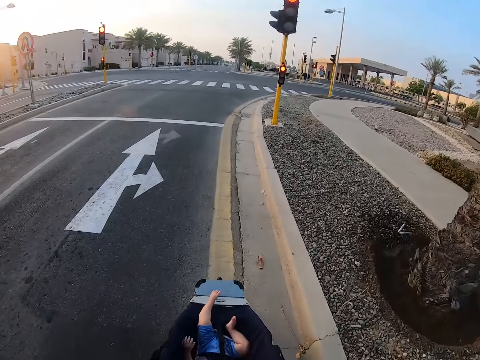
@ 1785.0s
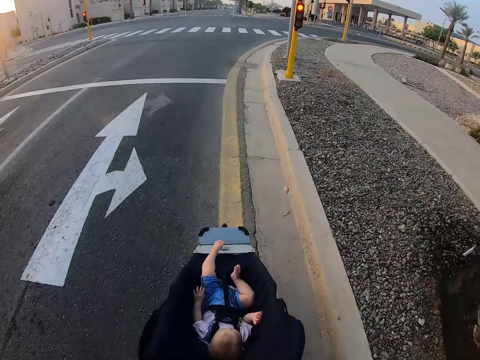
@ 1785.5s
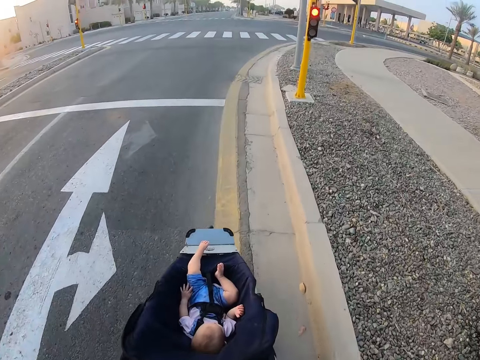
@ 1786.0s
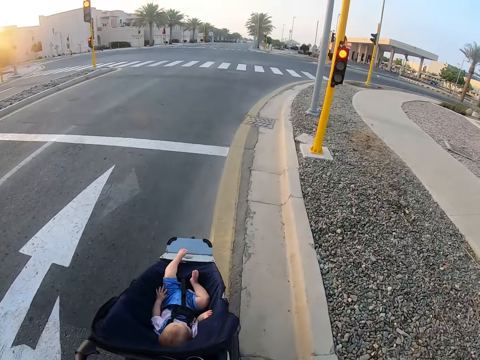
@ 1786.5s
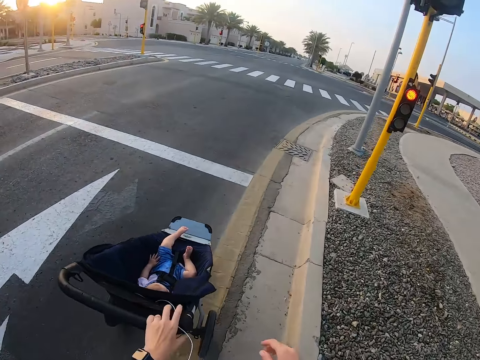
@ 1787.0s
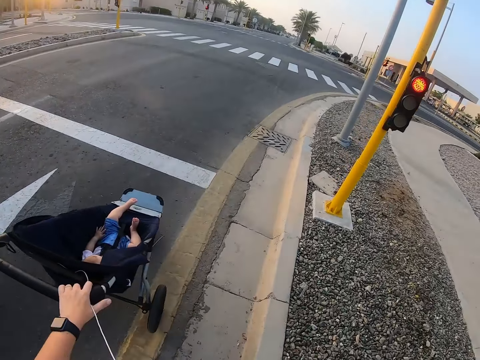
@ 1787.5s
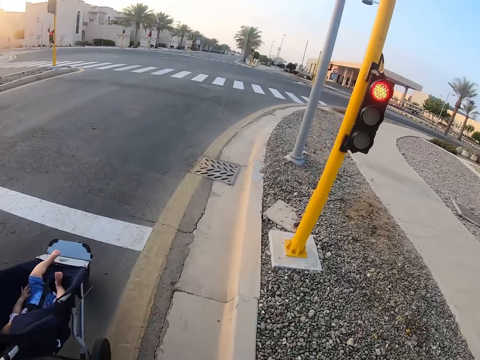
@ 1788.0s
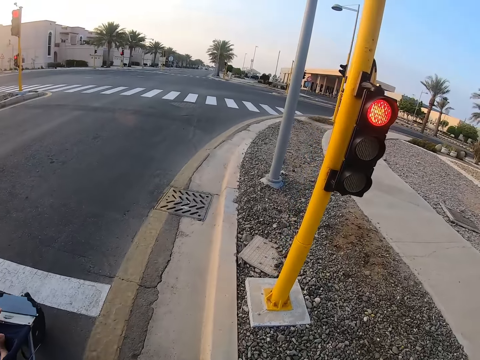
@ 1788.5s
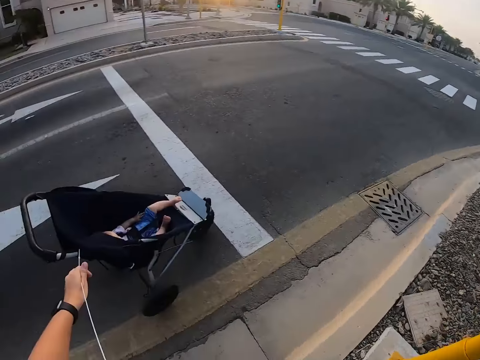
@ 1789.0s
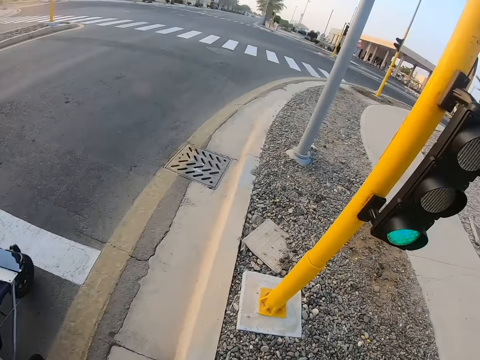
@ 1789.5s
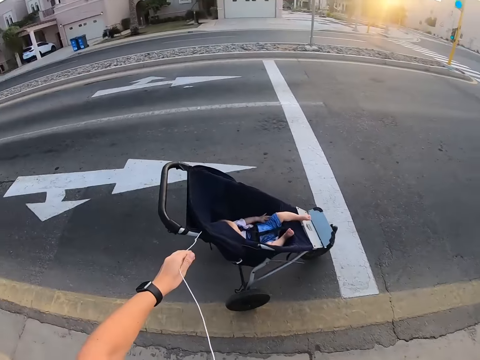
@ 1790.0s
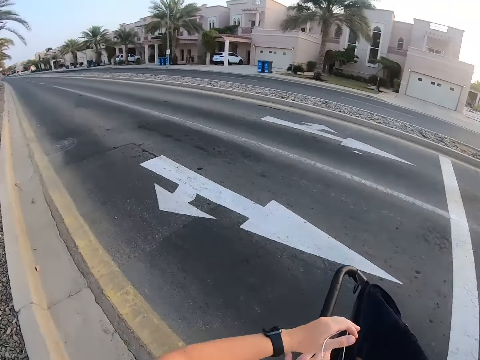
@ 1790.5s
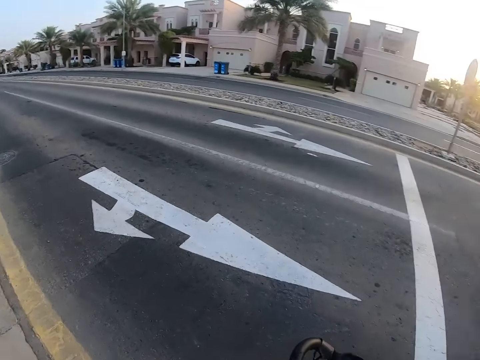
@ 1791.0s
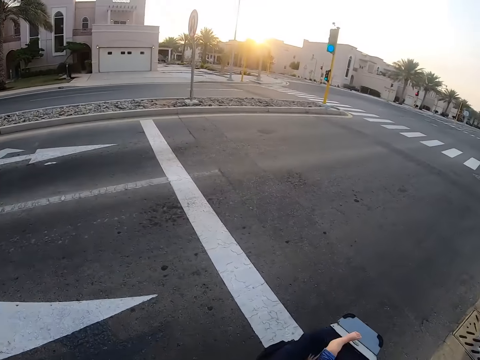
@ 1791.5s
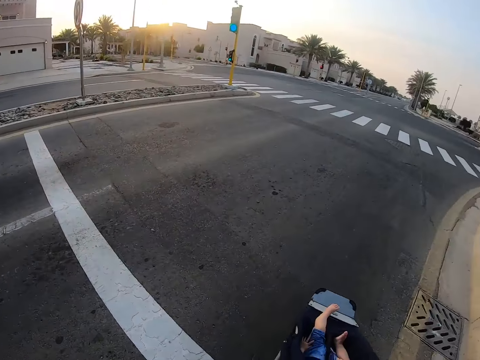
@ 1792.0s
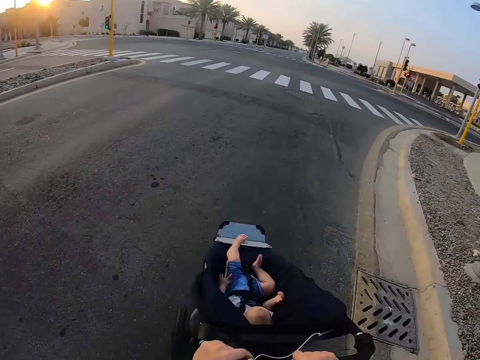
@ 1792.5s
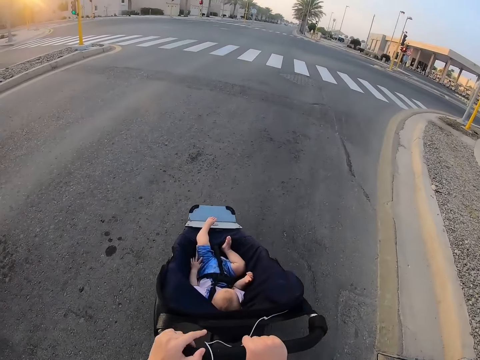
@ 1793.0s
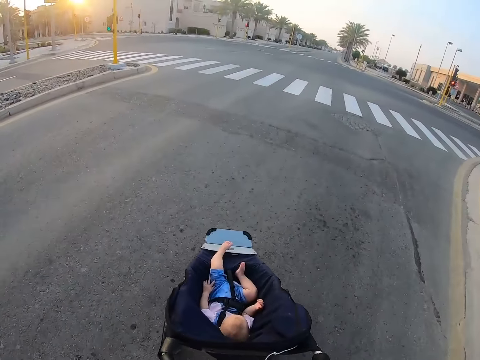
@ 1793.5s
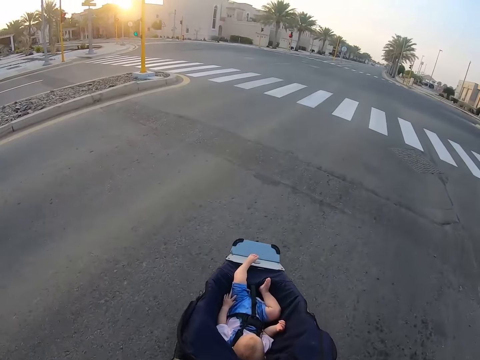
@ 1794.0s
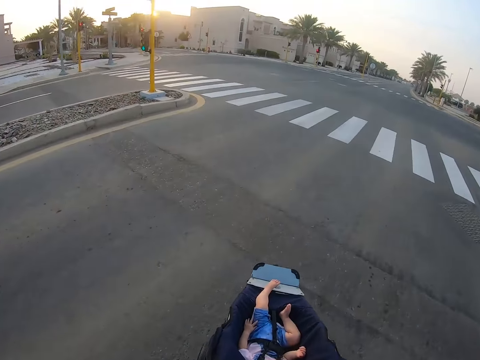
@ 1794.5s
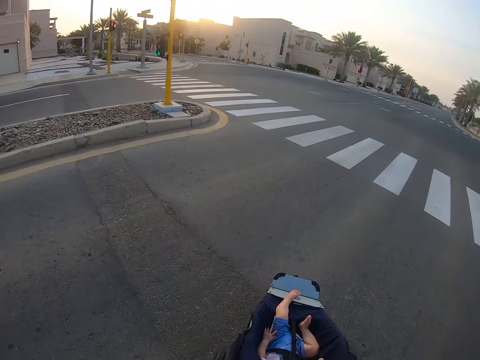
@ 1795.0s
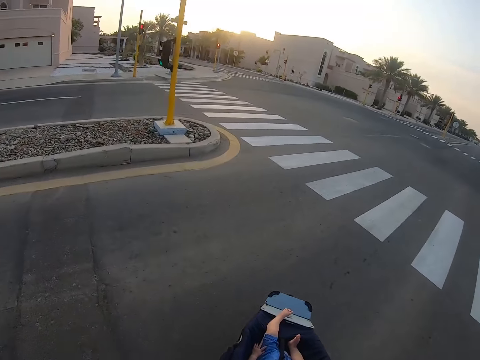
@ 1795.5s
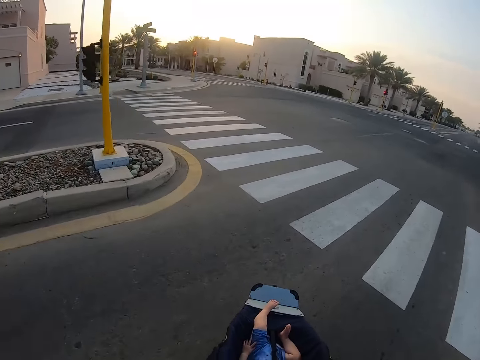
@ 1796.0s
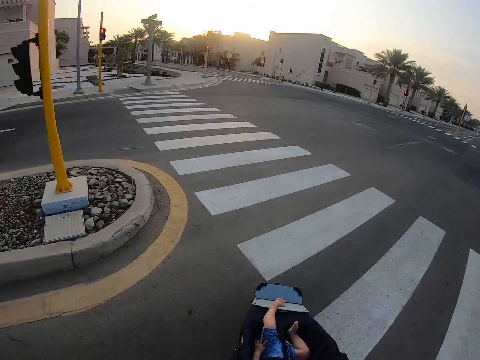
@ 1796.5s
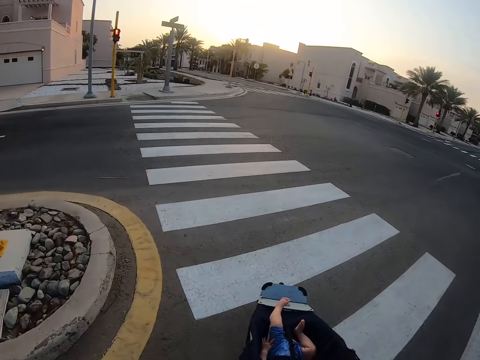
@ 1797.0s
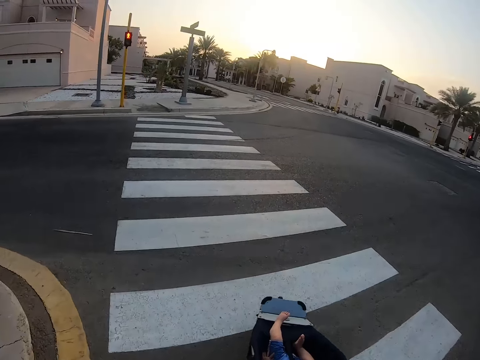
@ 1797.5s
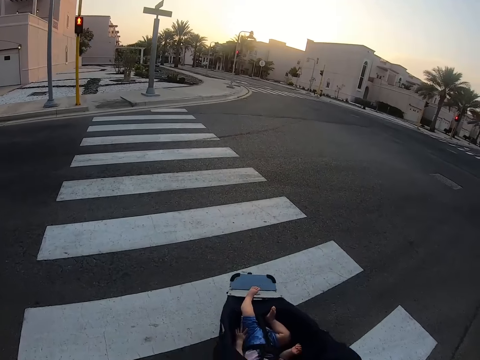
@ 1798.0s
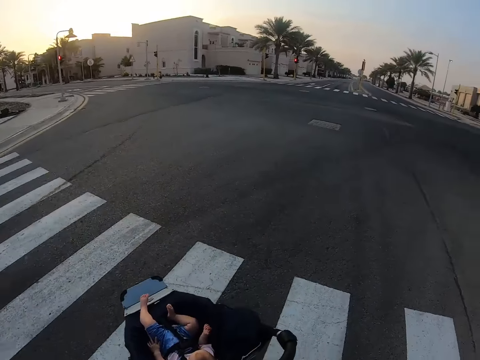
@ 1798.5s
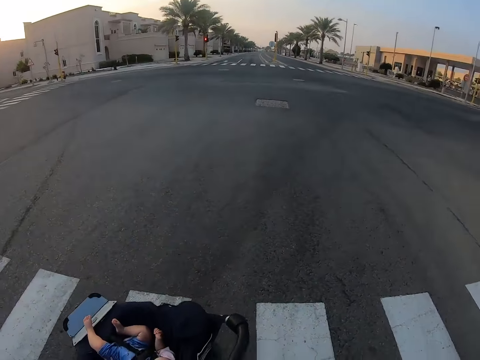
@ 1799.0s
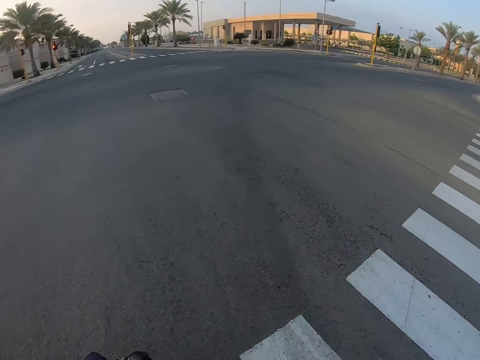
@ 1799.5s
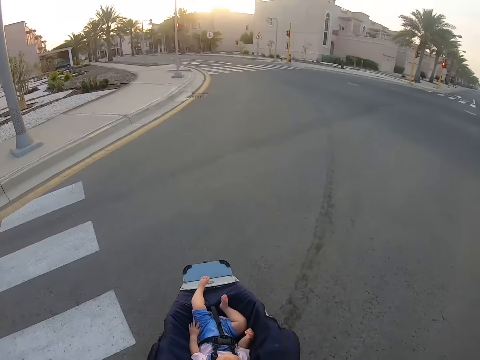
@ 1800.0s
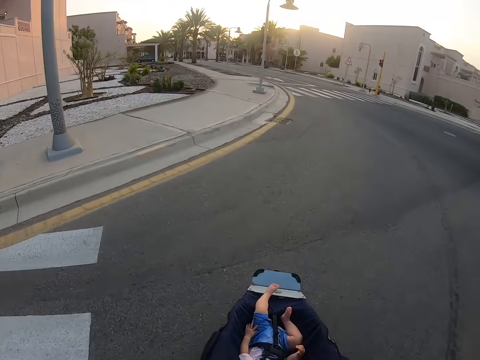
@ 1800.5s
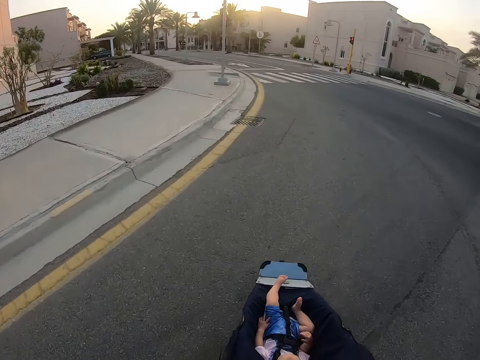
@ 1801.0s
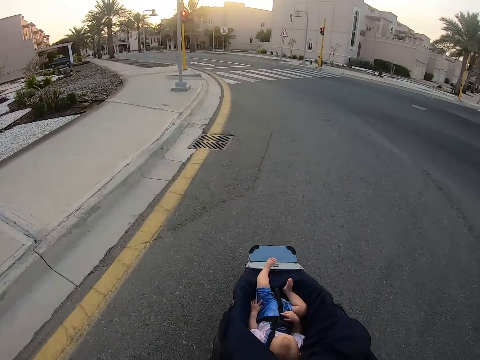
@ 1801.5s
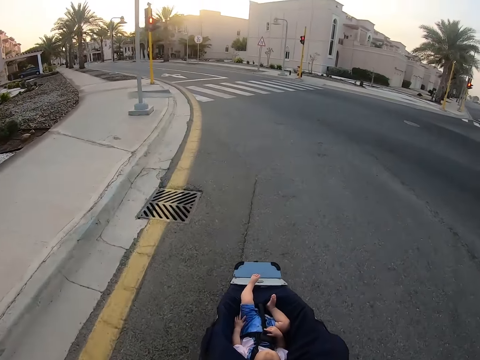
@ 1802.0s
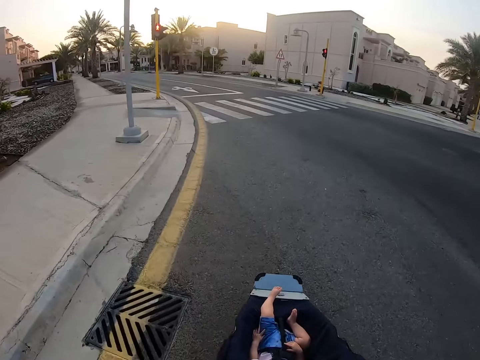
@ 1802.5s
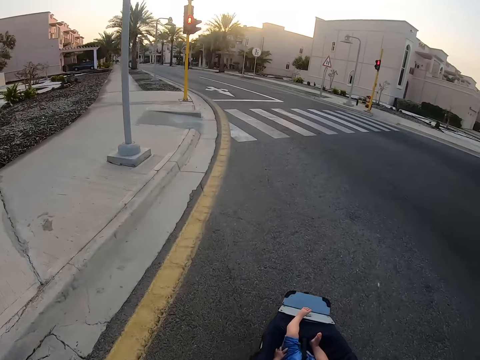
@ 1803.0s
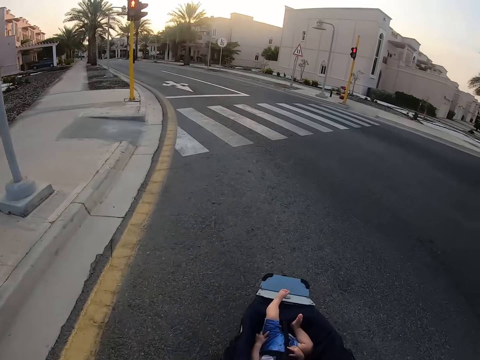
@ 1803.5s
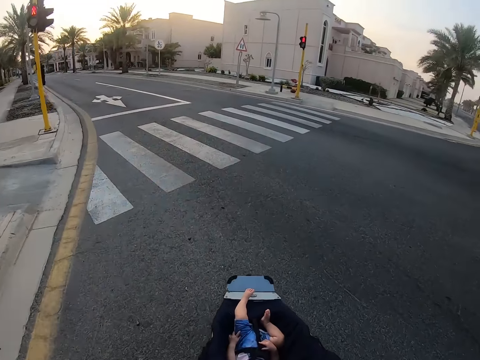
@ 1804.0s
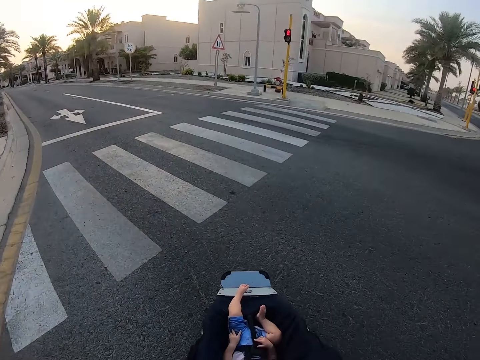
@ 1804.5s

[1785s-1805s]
The camera wearer moves a hand. They look at the traffic. They lift earphones. They push the stroller. They turn left. They remove a hand from the stroller. They look around.

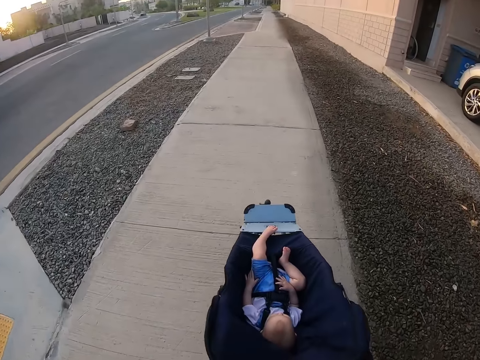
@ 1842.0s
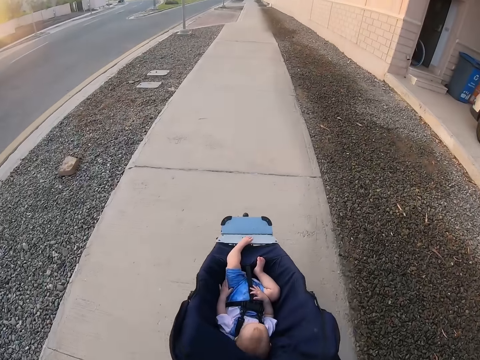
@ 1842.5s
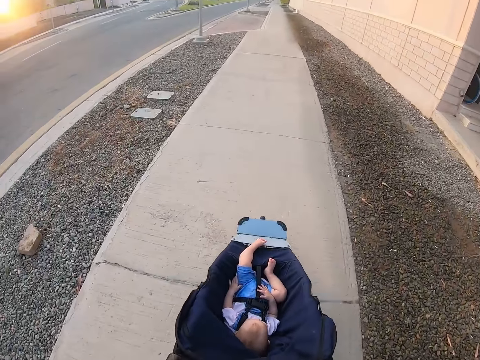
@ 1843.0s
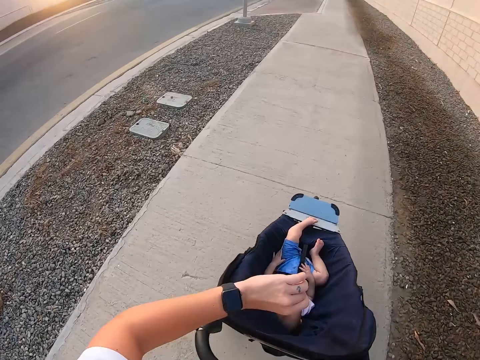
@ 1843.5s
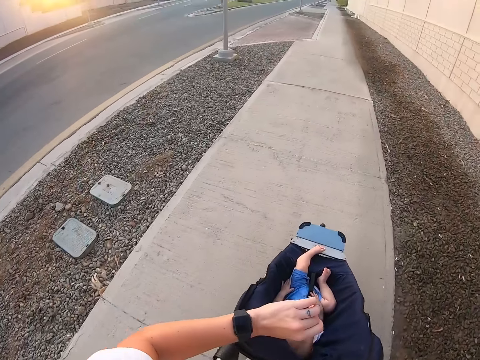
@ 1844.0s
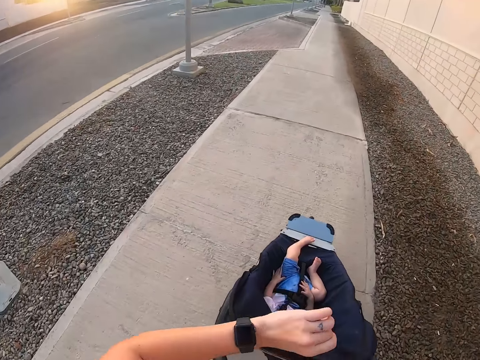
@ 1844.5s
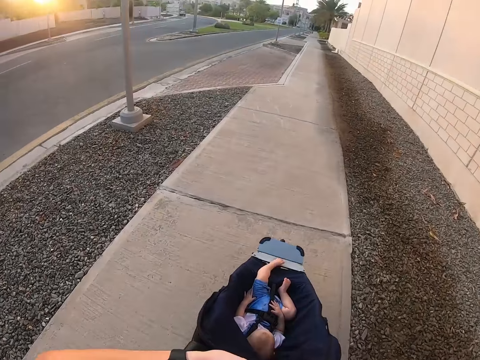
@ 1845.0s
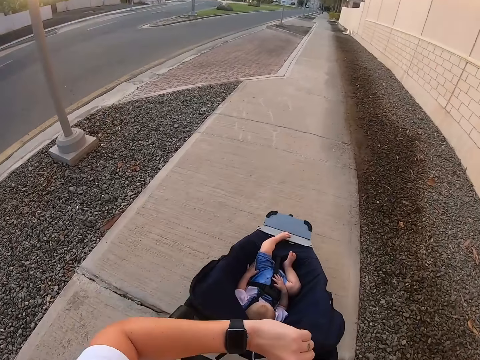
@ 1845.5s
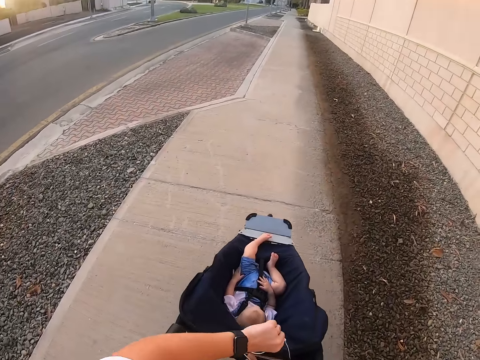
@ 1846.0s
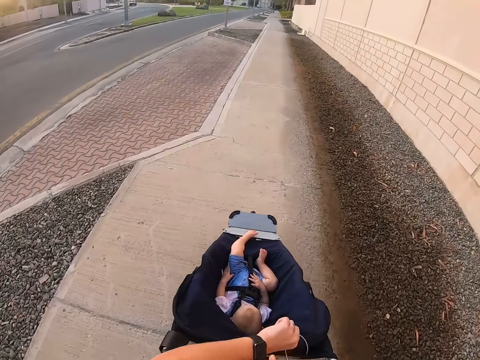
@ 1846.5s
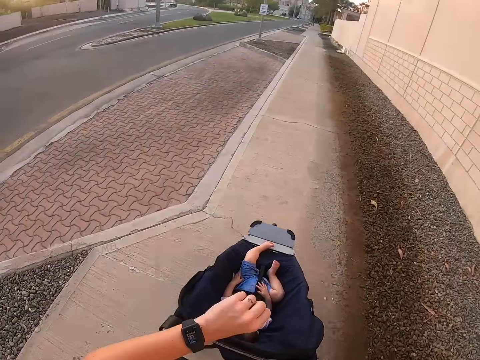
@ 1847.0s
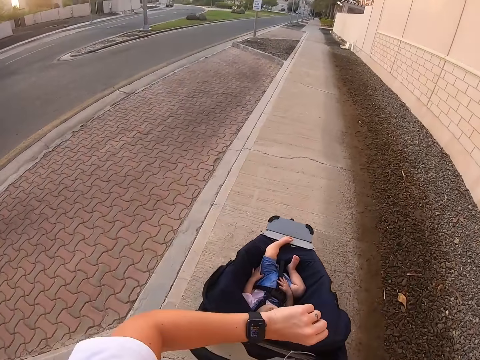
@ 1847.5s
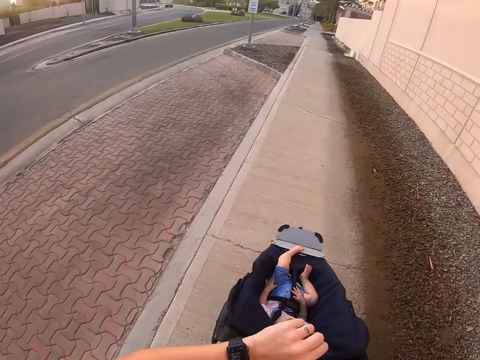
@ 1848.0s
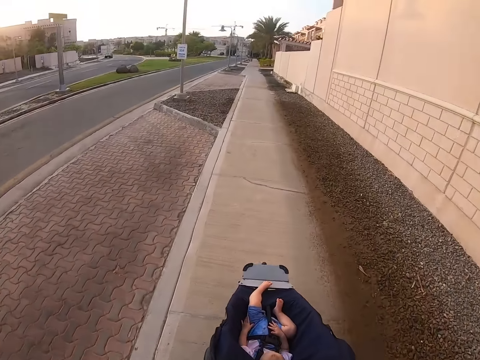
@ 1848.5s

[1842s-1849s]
The camera wearer looks at the watch.
